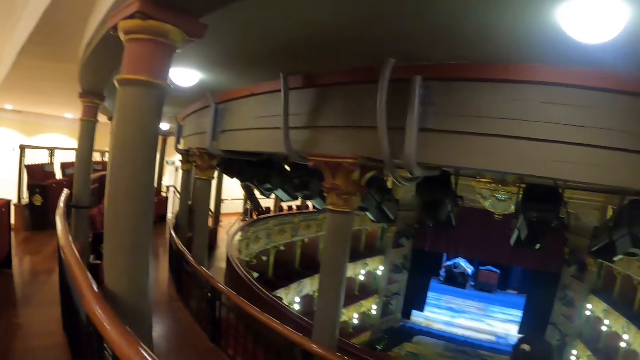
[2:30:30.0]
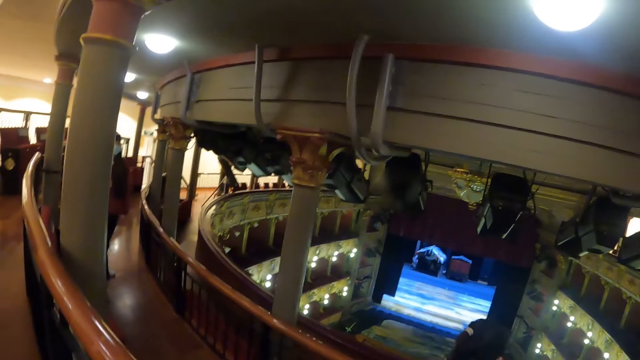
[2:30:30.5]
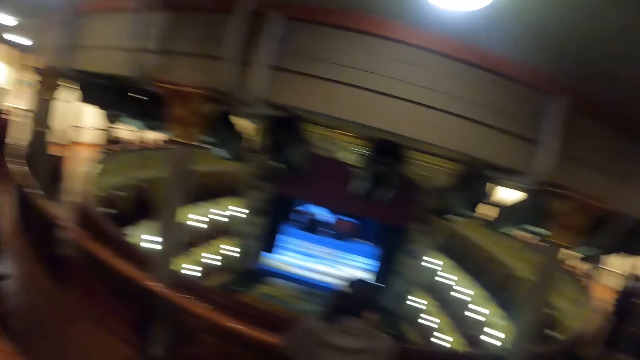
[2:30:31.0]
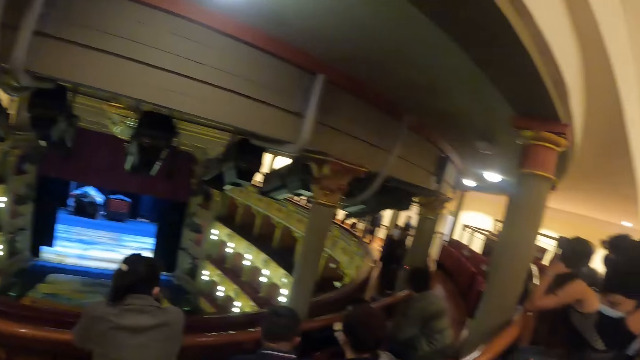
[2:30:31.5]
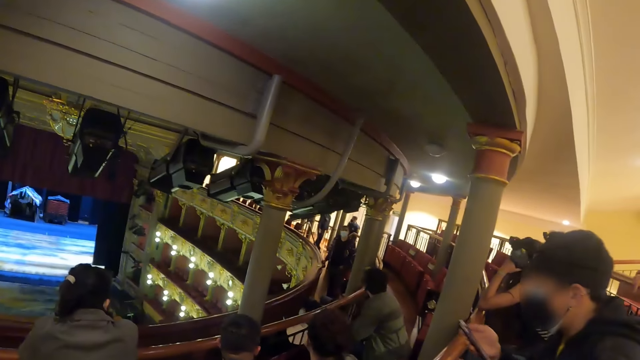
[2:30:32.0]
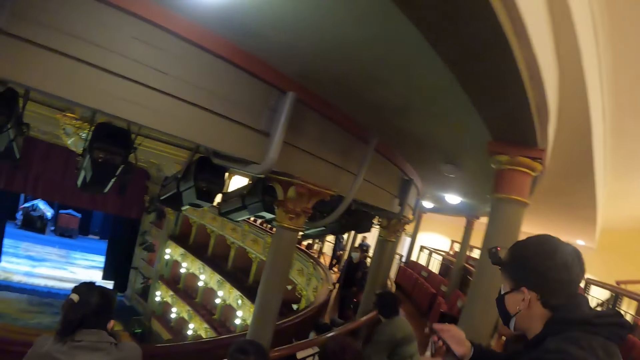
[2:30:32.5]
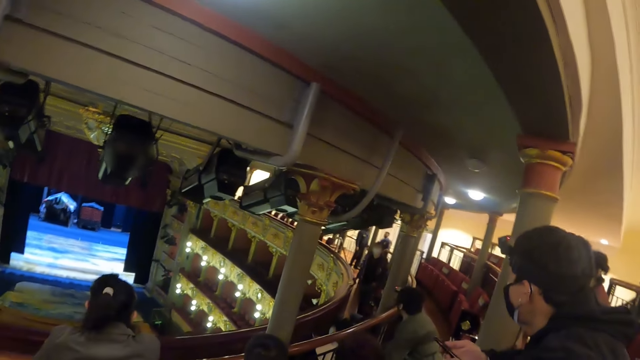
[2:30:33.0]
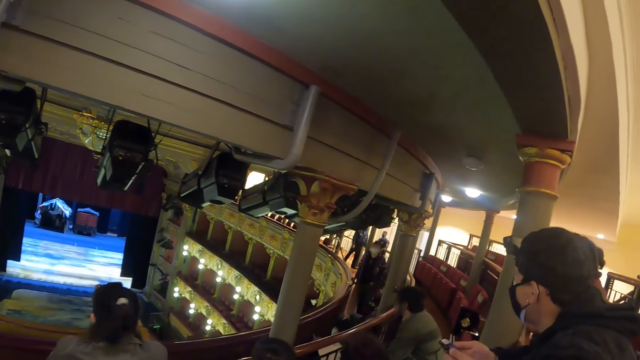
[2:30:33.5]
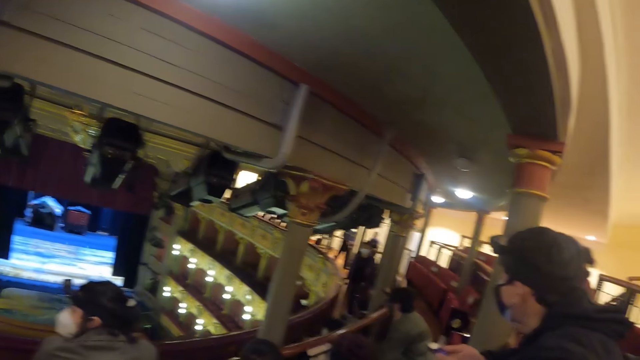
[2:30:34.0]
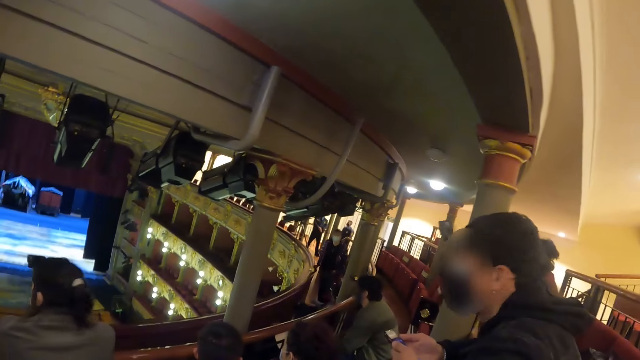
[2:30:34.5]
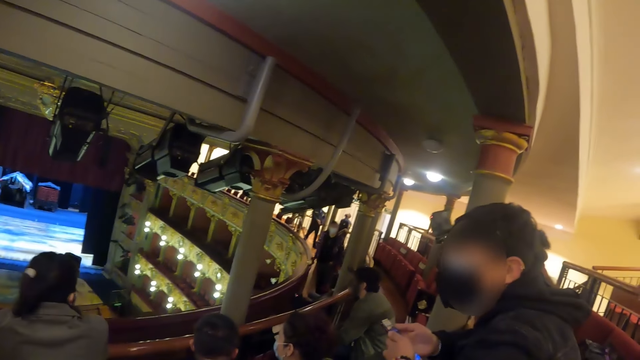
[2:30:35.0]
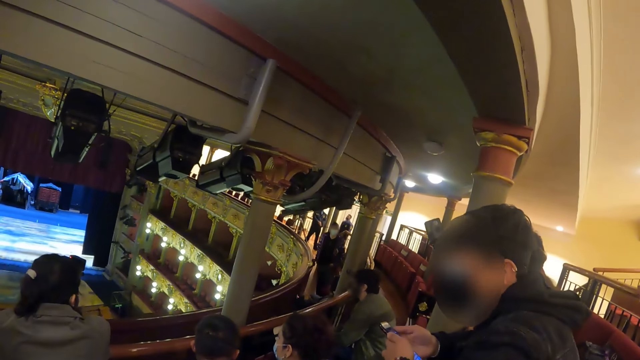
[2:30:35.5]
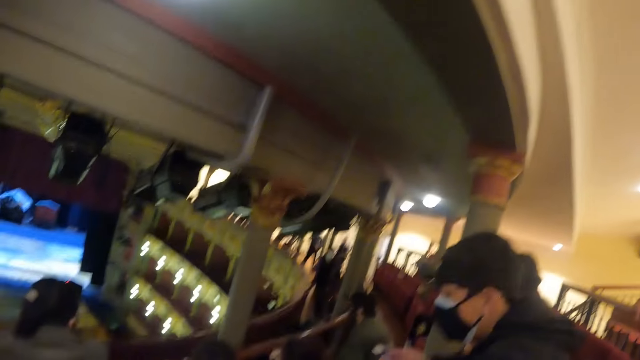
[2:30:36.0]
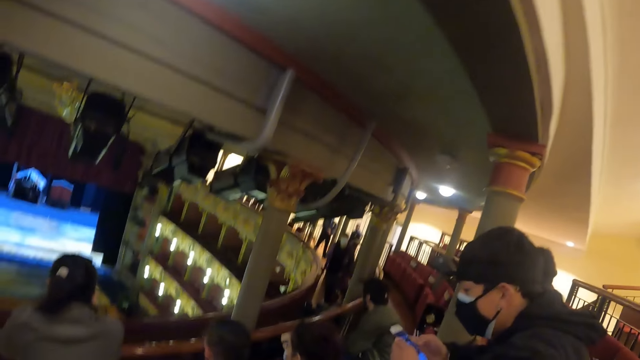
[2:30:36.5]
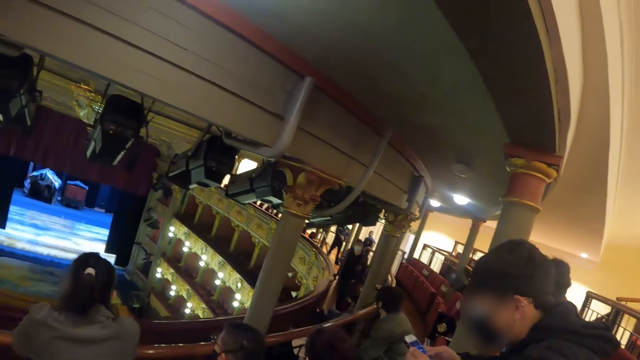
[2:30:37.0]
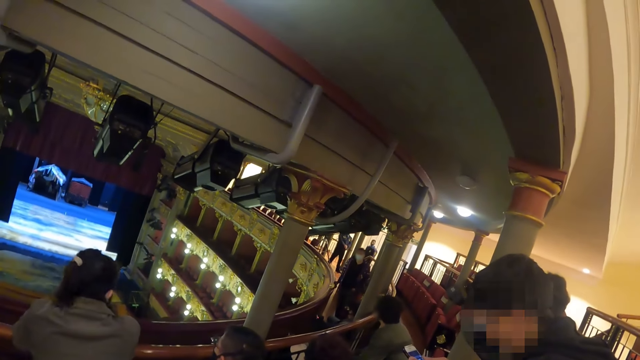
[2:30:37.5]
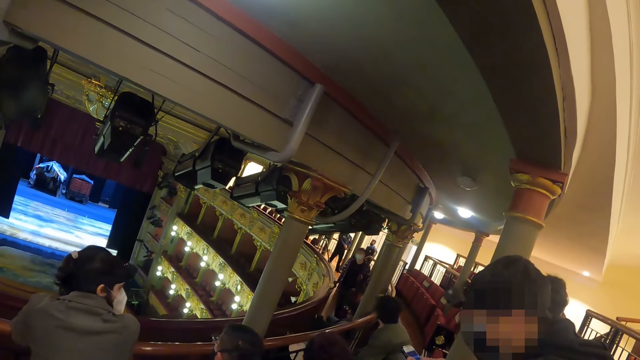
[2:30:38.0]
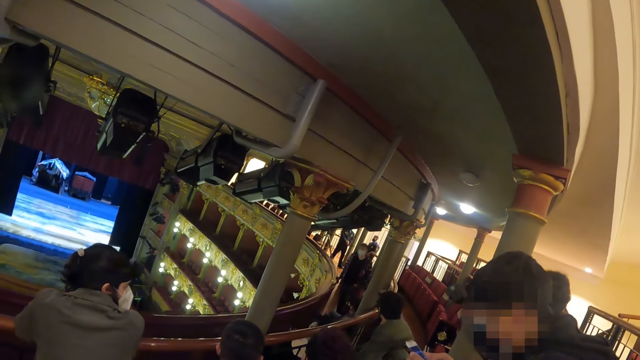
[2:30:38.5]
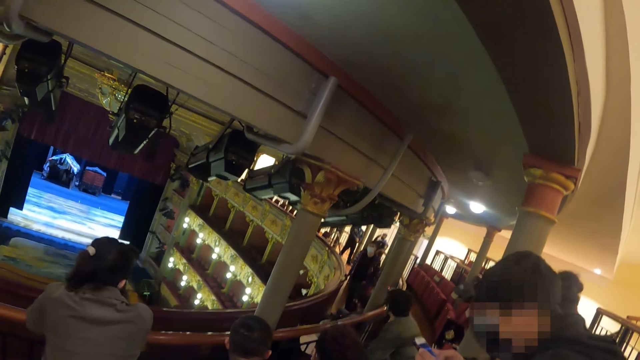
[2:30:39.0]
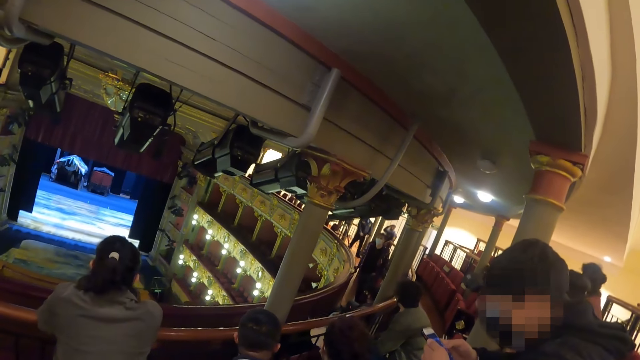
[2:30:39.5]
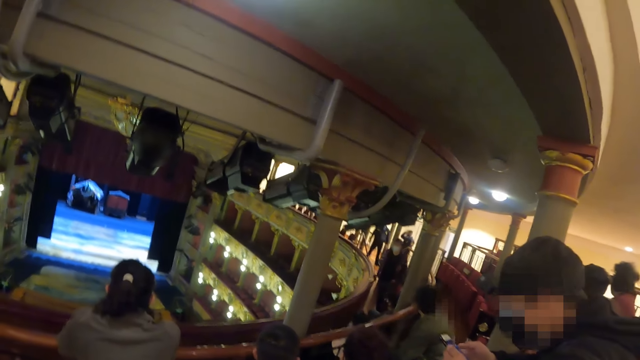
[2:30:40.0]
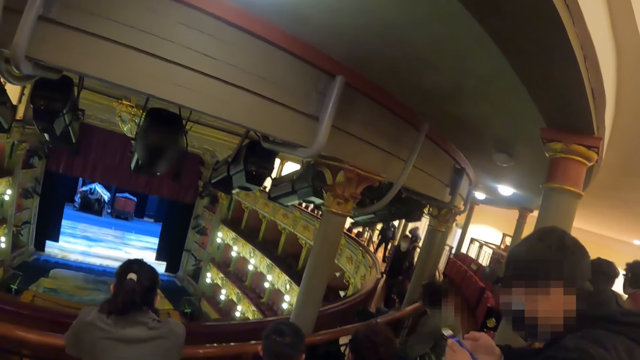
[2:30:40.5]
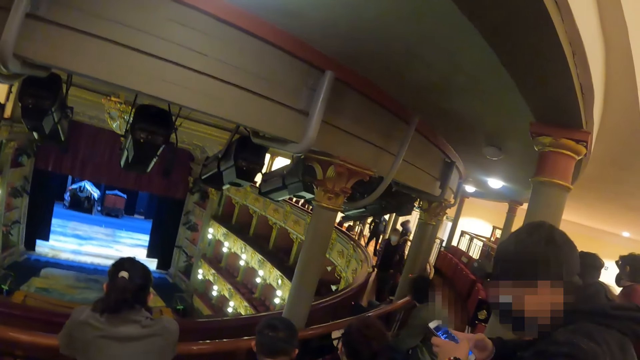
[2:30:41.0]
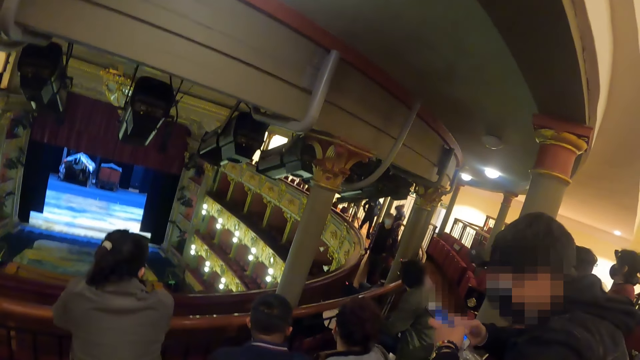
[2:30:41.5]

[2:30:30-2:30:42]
A man scrolls the phone.

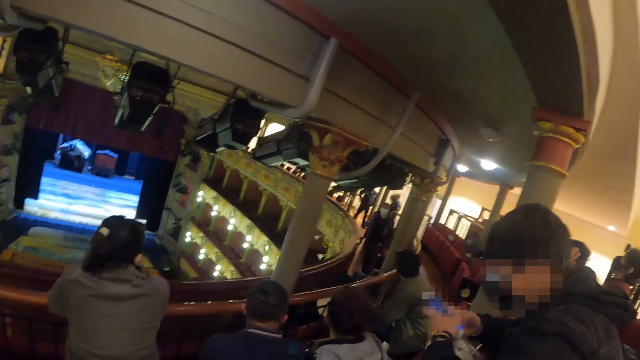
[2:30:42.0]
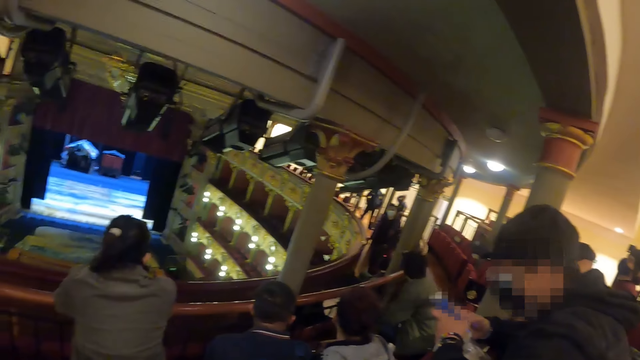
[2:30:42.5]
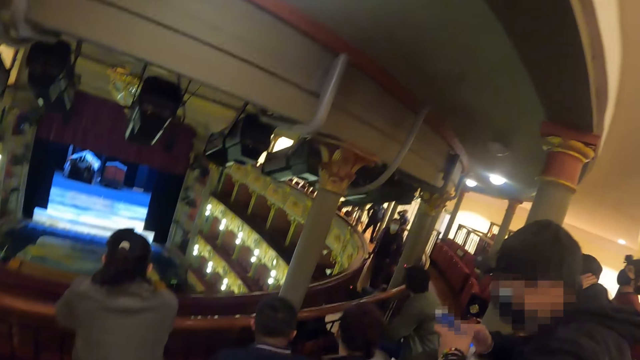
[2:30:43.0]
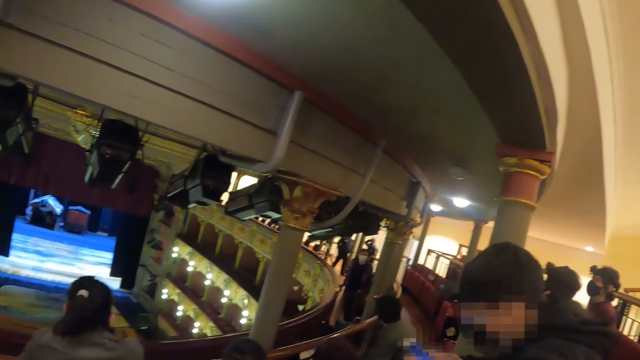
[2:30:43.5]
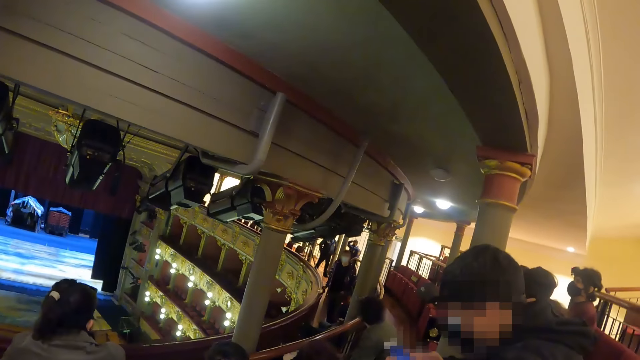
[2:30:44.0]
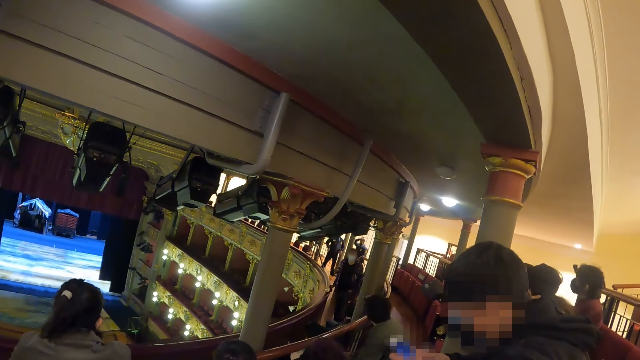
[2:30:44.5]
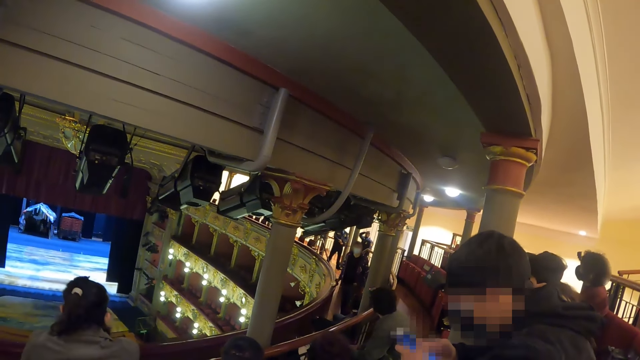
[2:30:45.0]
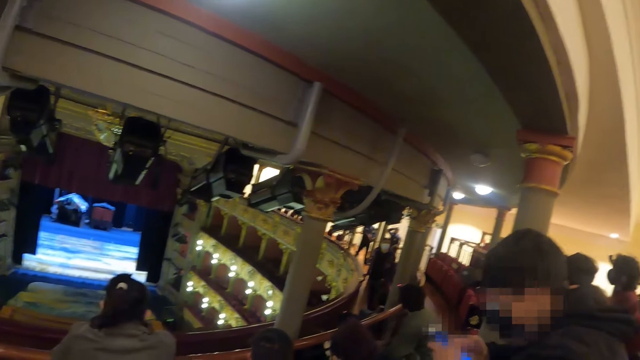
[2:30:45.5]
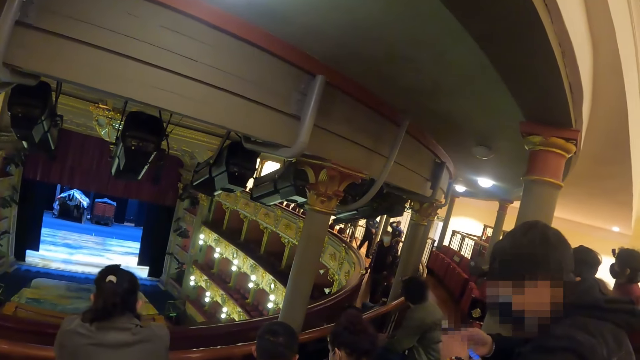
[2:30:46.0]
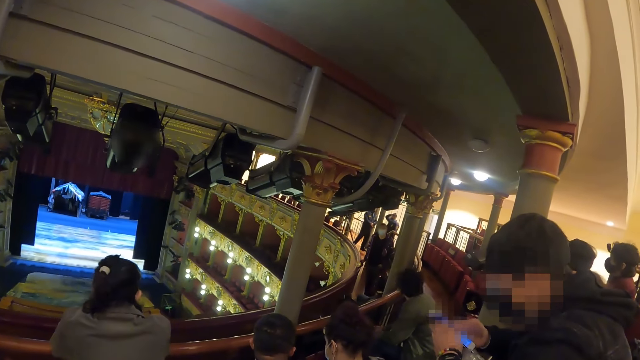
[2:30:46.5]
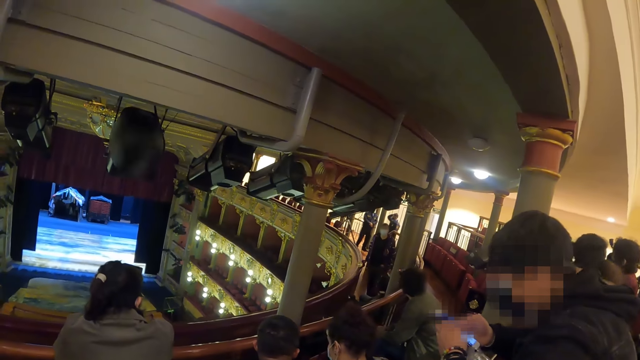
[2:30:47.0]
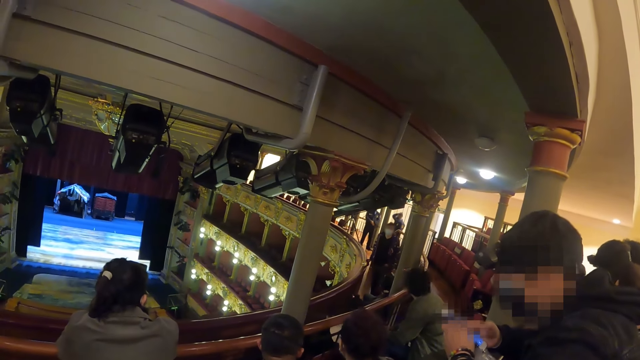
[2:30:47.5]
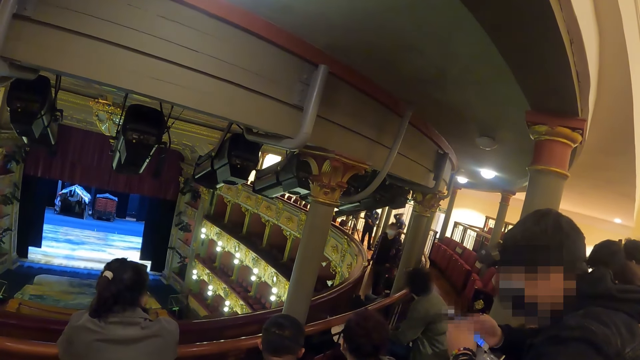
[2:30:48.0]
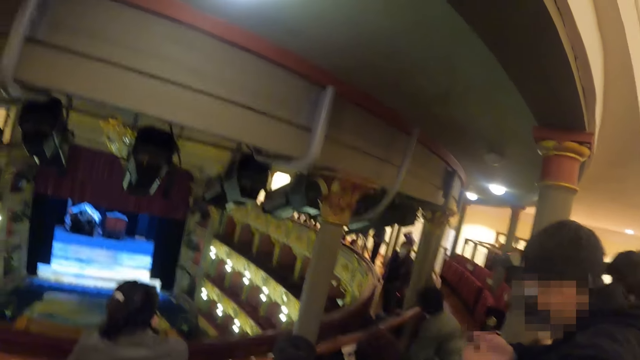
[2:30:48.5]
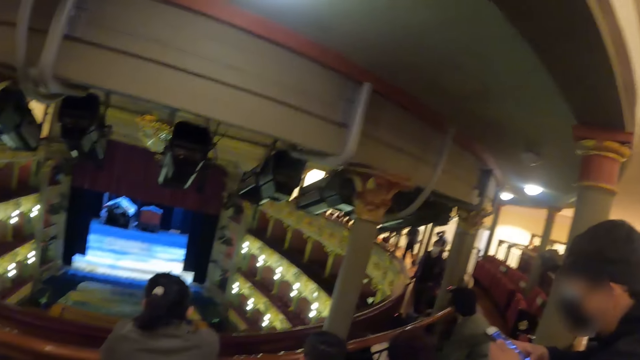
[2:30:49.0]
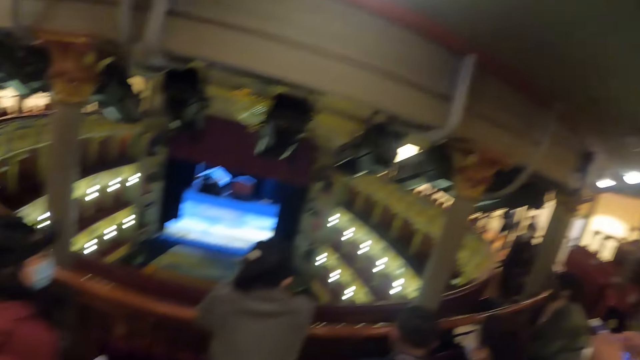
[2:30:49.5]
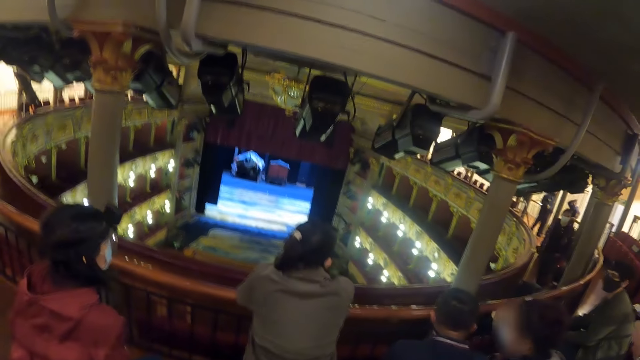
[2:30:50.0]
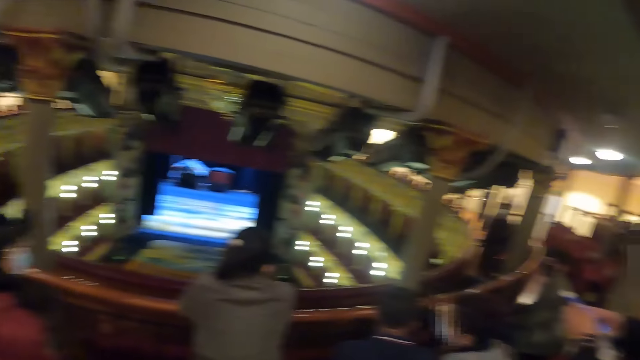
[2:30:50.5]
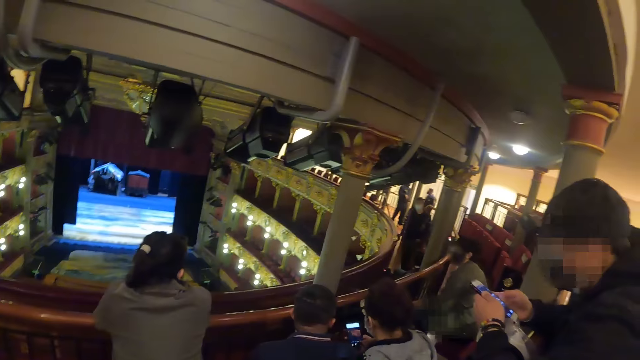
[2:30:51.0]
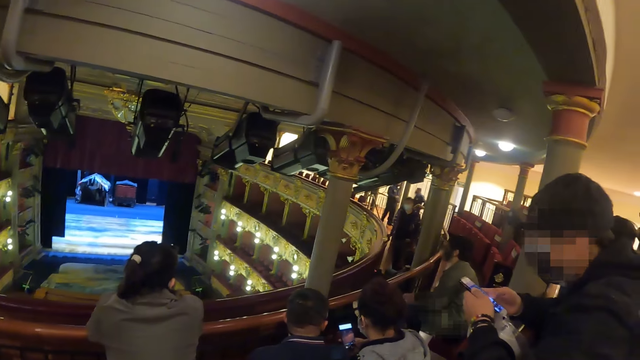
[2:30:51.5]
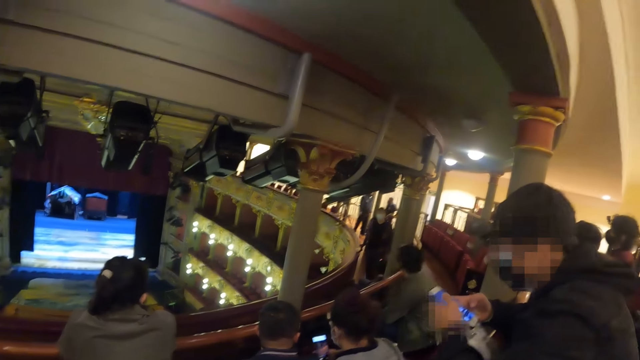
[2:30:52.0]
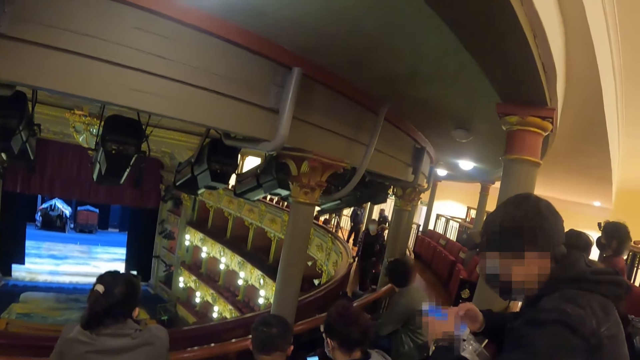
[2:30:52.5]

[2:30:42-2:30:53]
The camera wearer takes a photo.
